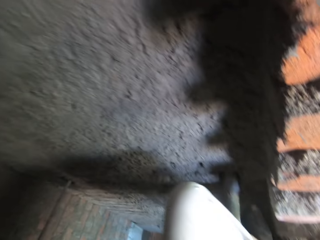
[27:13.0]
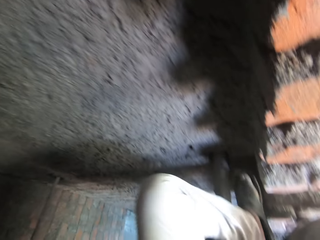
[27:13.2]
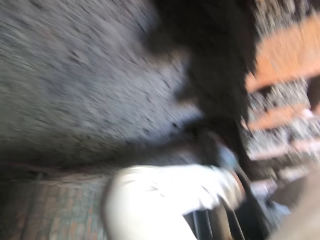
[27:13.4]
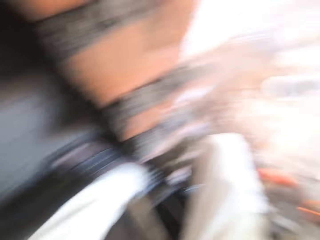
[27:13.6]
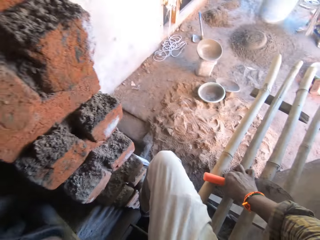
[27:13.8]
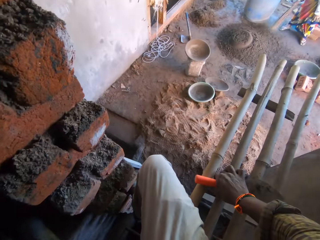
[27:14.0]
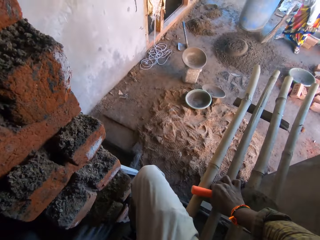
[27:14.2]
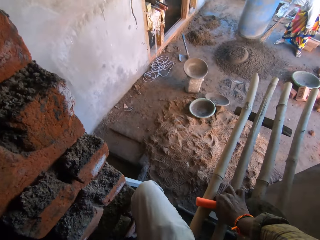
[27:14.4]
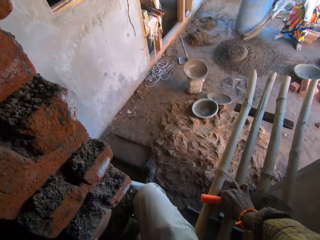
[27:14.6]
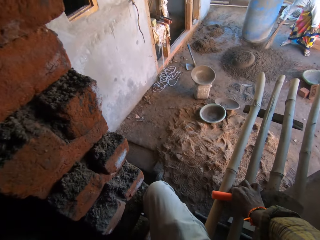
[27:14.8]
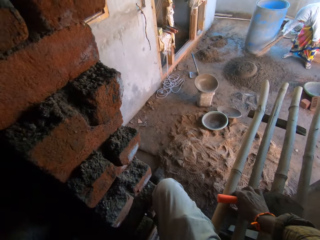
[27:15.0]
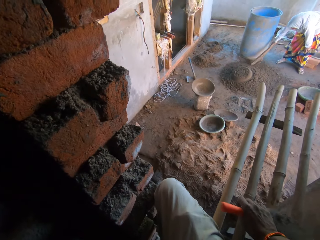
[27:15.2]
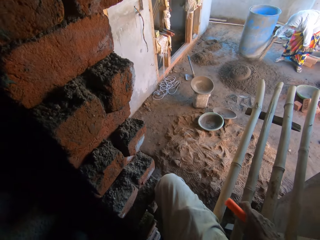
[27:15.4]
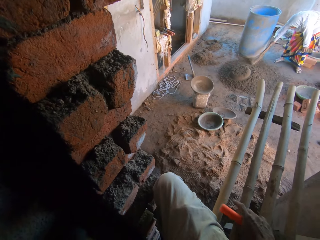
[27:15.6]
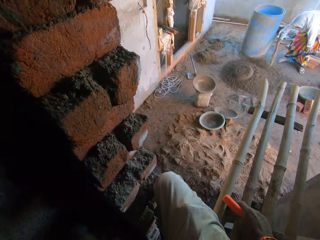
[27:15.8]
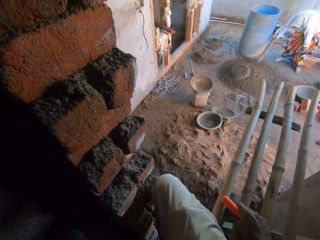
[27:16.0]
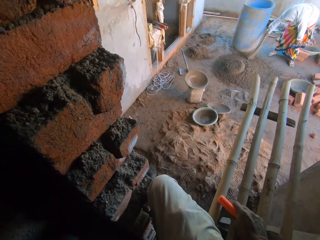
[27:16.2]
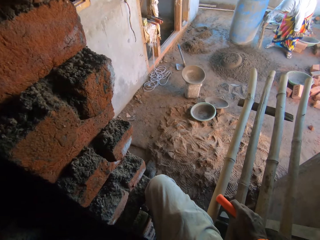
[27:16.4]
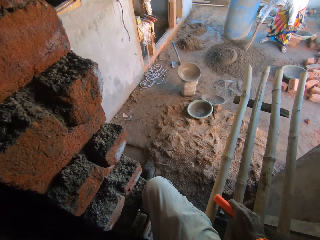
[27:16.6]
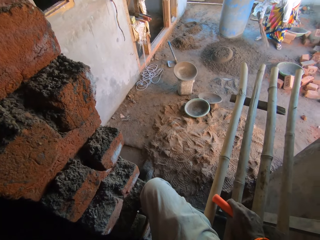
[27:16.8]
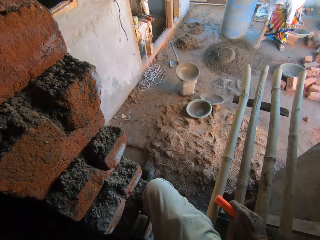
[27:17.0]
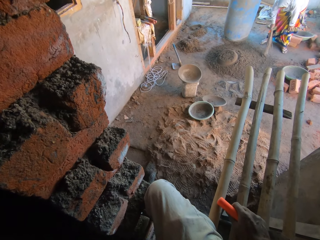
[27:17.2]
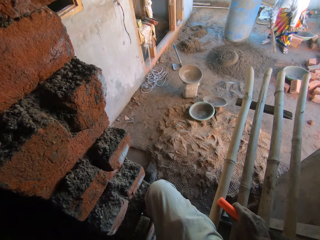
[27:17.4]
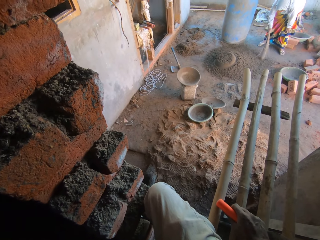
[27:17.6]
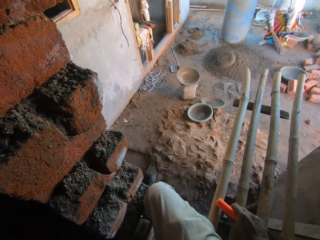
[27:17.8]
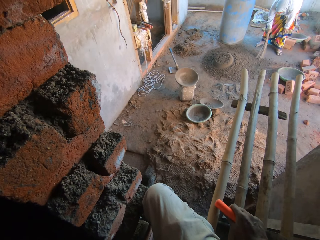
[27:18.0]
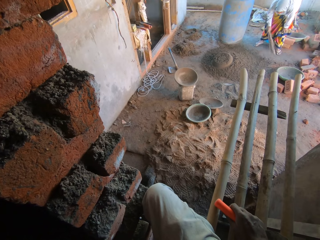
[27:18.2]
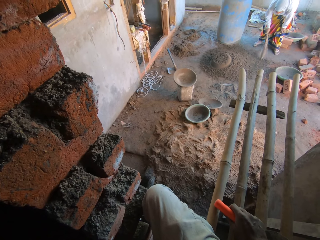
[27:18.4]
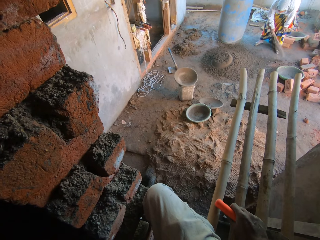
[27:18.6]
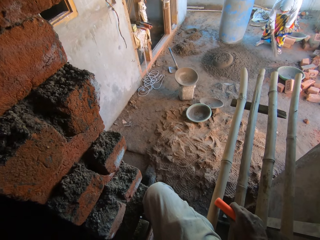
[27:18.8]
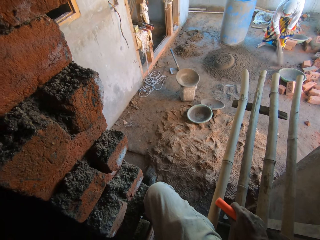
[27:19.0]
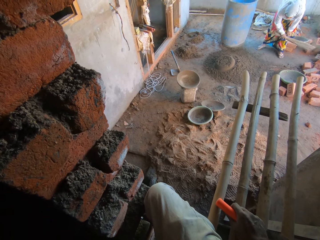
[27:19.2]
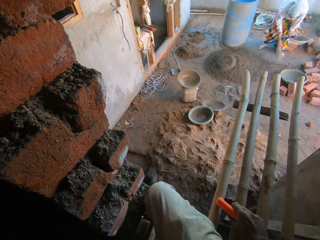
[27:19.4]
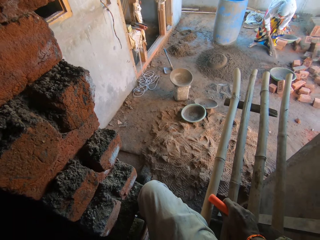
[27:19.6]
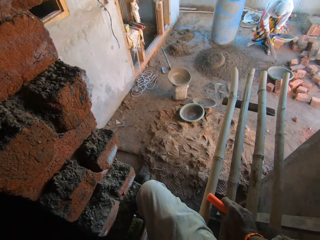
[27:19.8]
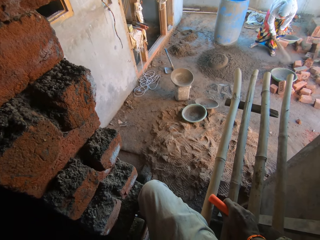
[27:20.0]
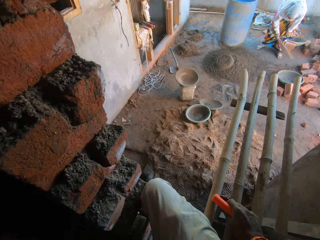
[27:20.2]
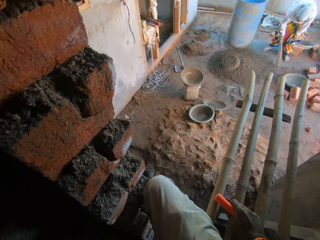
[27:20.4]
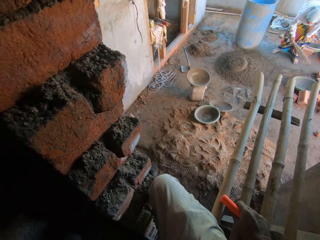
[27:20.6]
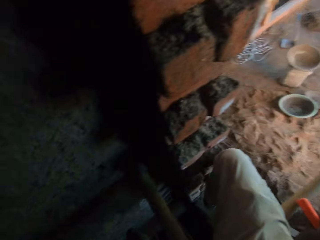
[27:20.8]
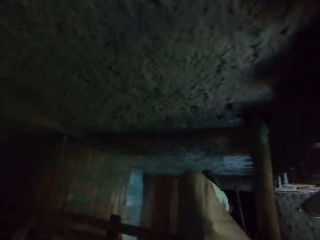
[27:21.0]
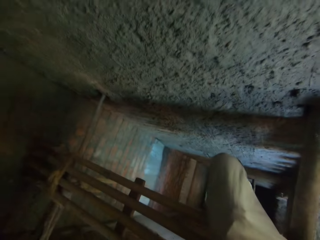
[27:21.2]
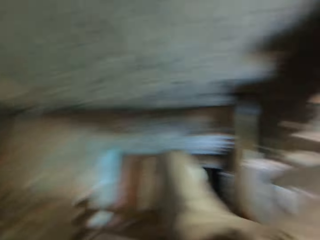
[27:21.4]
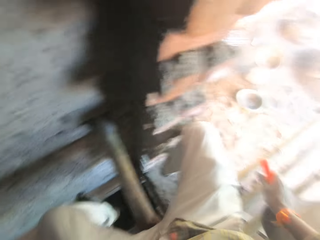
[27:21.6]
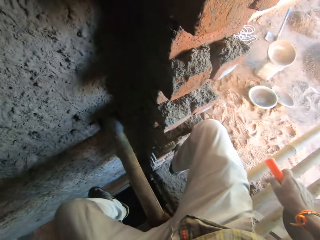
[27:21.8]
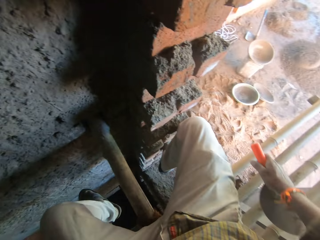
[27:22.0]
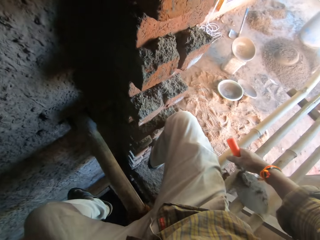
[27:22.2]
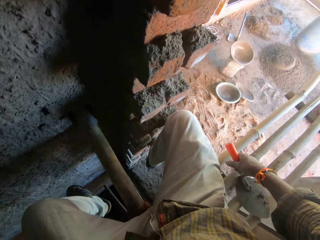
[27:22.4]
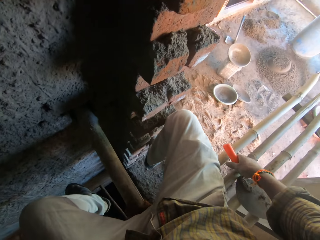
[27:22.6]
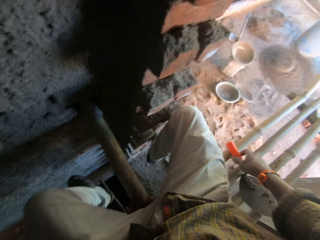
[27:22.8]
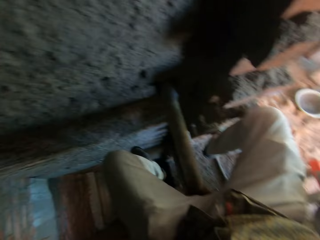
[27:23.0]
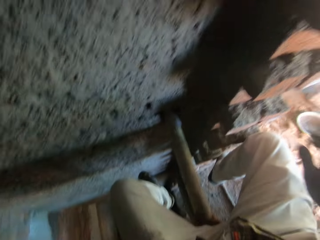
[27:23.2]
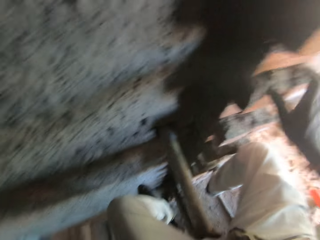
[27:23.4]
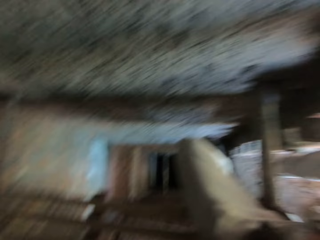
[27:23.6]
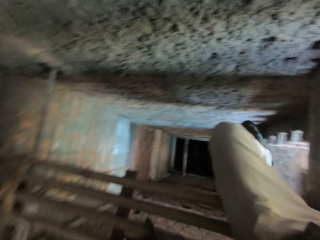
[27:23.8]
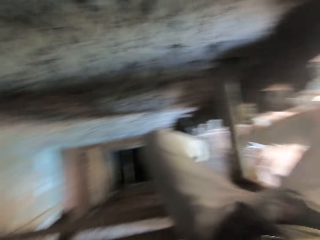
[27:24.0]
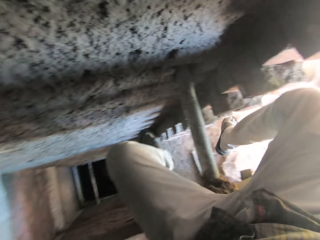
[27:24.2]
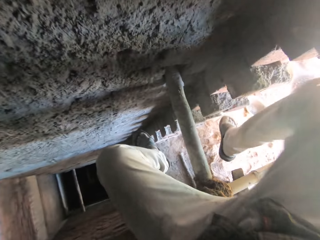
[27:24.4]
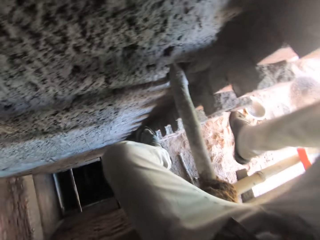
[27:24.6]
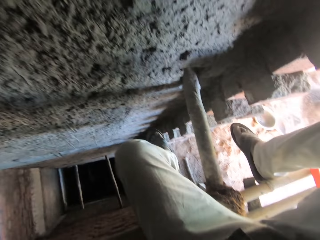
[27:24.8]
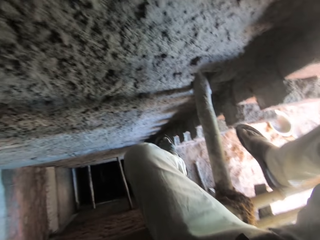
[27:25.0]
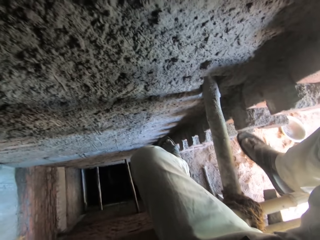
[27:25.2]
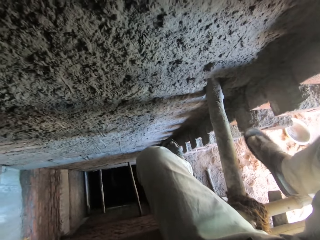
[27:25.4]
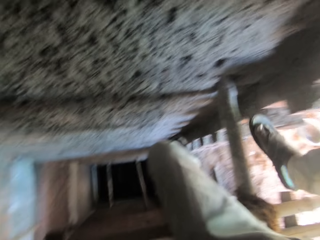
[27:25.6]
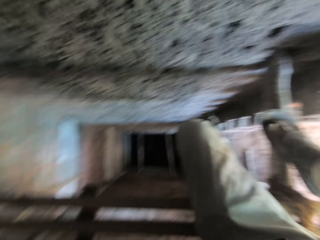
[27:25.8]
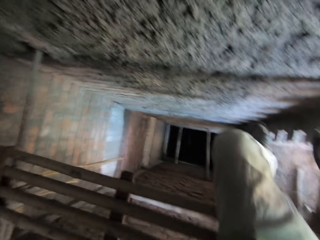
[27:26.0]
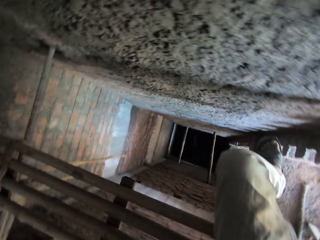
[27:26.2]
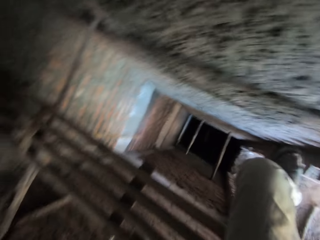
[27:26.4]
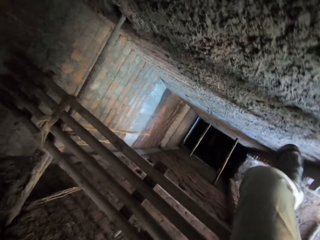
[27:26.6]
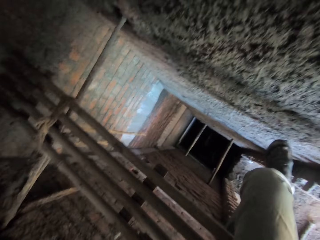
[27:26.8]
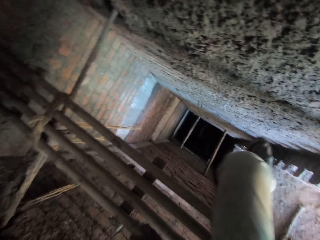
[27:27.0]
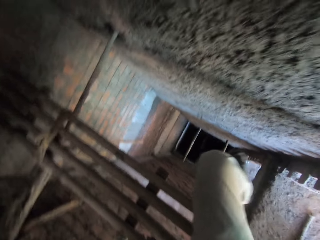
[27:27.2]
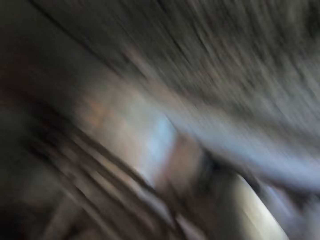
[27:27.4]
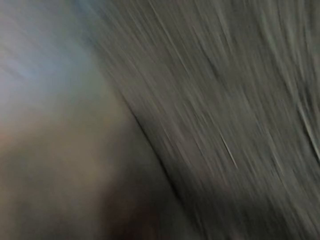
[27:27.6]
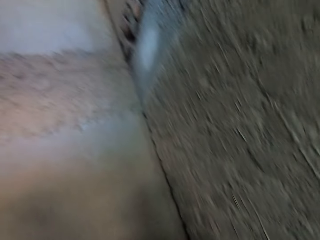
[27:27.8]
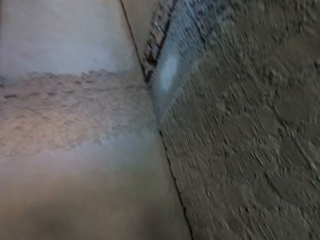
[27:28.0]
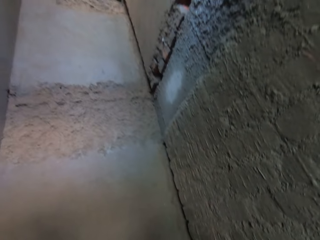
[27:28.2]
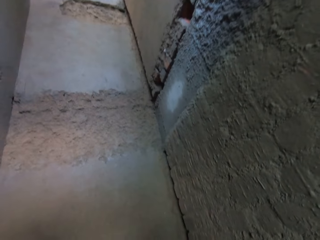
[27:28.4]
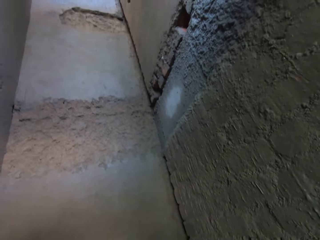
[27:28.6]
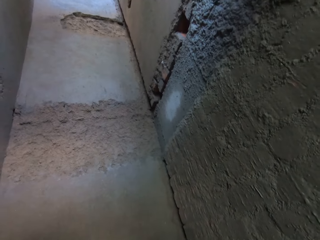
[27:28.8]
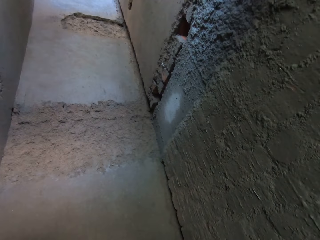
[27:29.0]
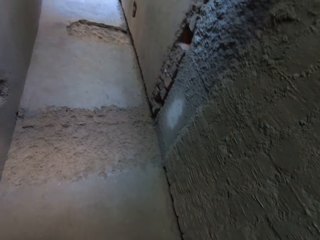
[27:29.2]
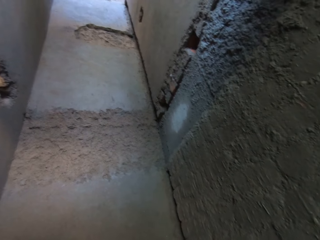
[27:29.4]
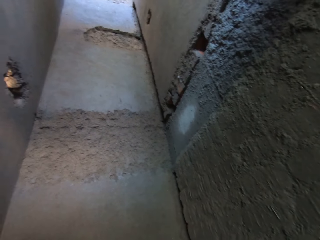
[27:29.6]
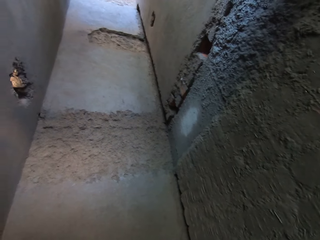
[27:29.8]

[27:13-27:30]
The camera wearer climbs the wall. He holds a trowel with his right hand. He looks at a person. He looks around. He drops the trowel on the bamboo scaffolding with his right hand. He places his right hand on the wall. He looks around. He places his right foot on the bamboo scaffolding.

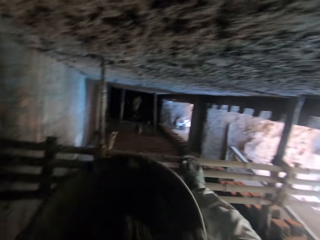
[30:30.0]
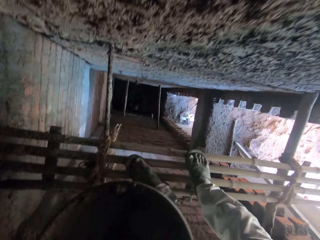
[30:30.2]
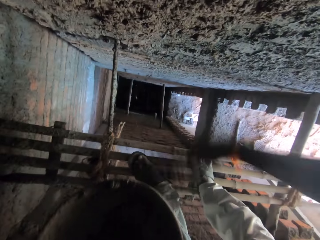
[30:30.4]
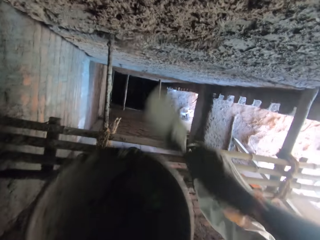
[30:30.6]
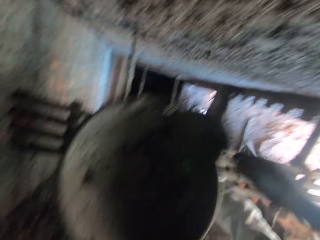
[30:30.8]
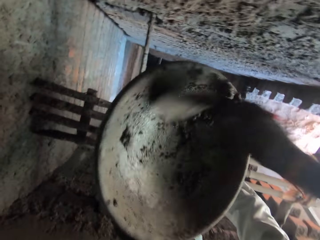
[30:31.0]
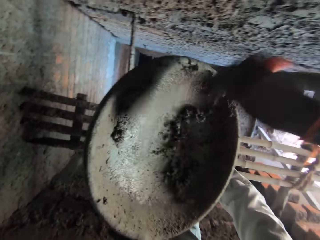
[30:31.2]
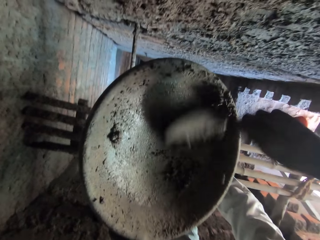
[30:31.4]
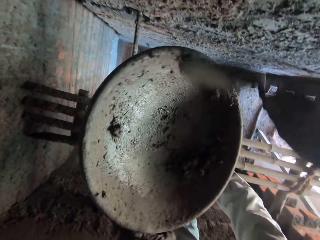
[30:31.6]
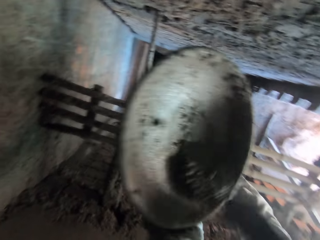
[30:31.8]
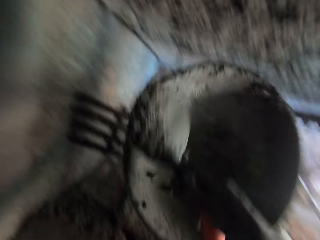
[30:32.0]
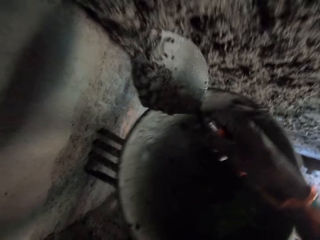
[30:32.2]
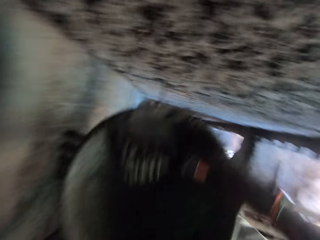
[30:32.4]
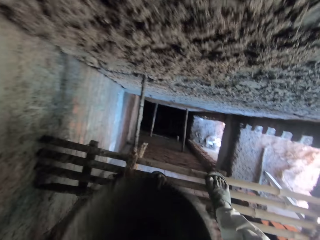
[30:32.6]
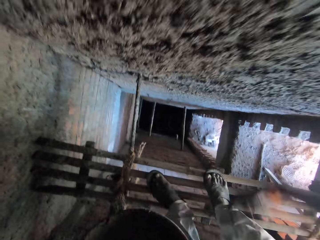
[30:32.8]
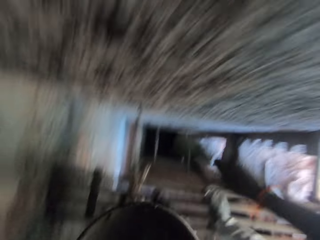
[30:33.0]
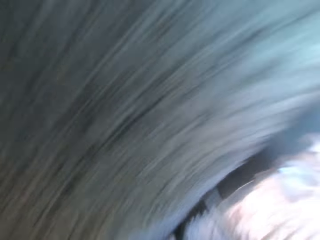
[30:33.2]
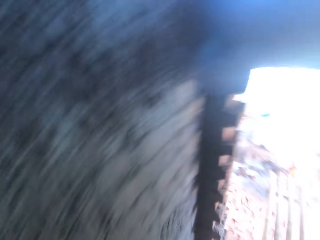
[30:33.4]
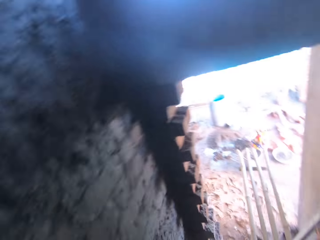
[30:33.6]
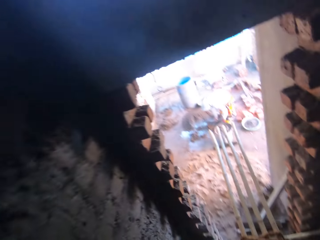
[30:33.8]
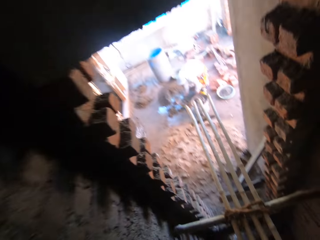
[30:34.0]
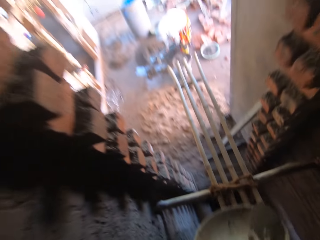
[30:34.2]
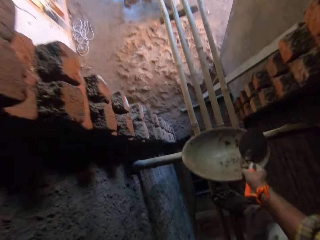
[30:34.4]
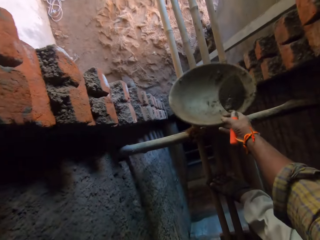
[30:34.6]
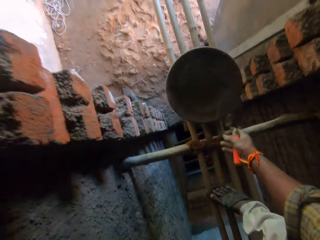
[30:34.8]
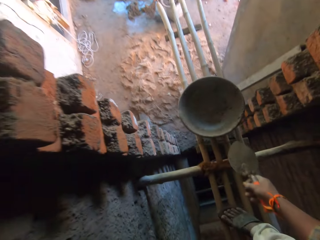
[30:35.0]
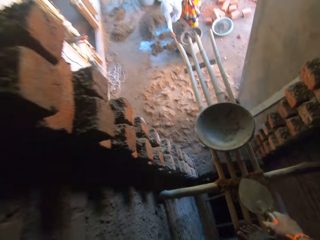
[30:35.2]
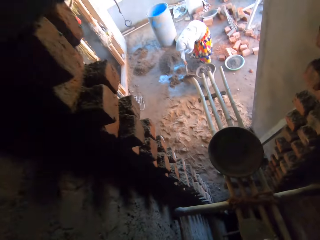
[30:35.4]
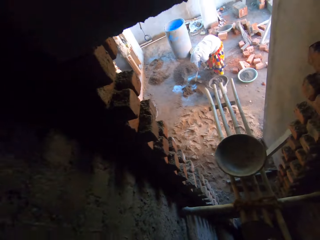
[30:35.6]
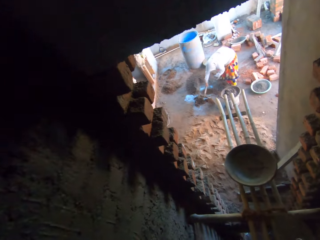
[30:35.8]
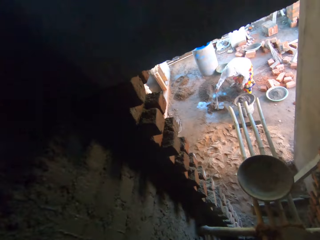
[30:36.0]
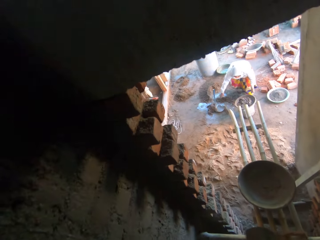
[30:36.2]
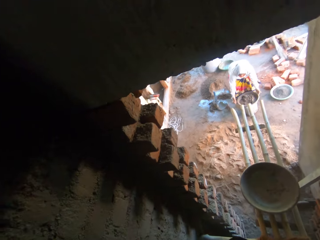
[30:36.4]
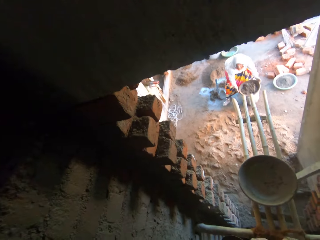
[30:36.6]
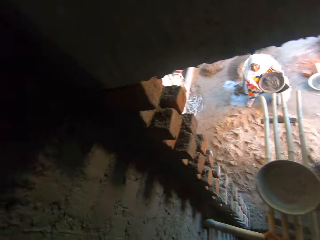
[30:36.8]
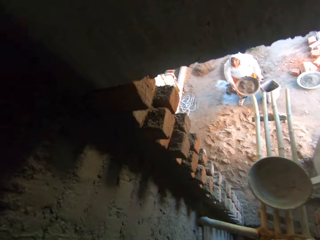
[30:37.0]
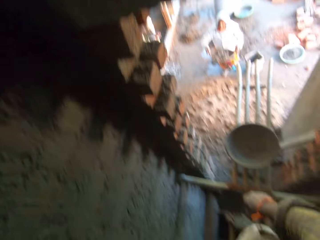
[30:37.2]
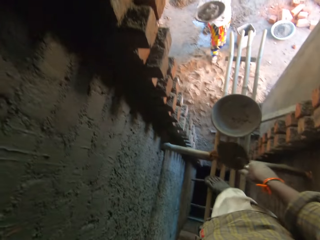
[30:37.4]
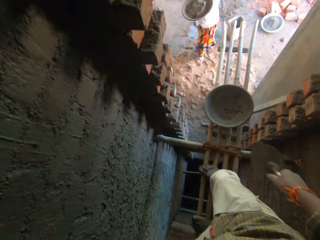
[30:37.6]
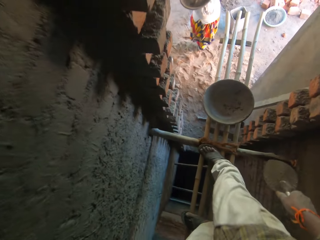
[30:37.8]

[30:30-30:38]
The camera wearer throws the mortar on the wall with the trowel in his right hand. He scrapes mortar in the head pan with the trowel in his right hand. He scoops mortar from the head pan with the trowel in his right hand. He throws the mortar on the wall with the trowel in his right hand. He looks around. He drops the head pan on the bamboo scaffolding with his right hand. He looks around. The woman drops the hoe on the ground with her right hand. The woman picks up the head pan from a bucket with both hands. The woman walks around.
